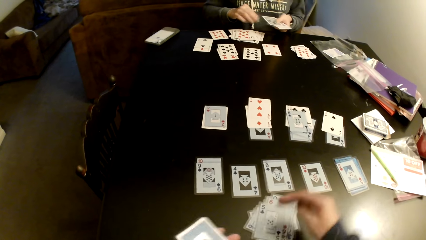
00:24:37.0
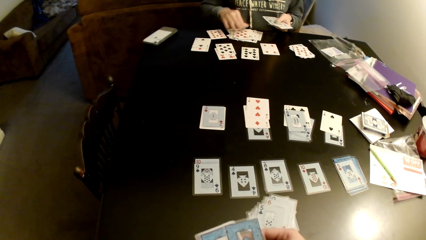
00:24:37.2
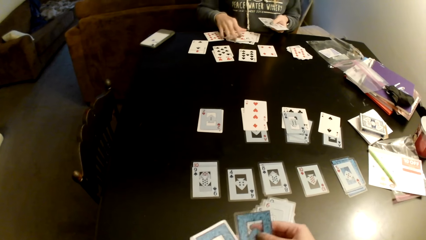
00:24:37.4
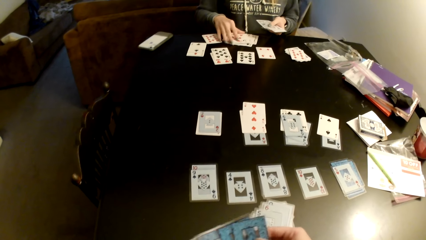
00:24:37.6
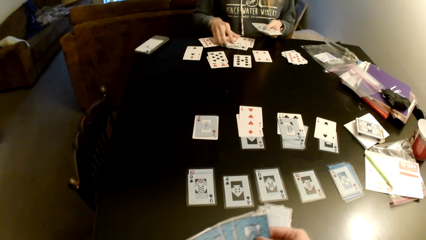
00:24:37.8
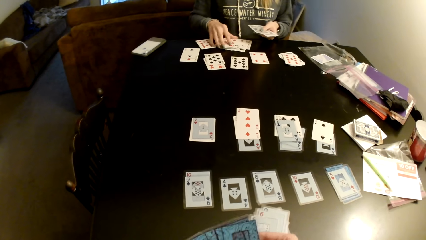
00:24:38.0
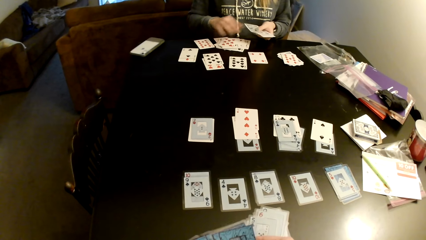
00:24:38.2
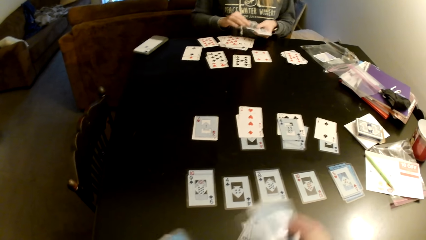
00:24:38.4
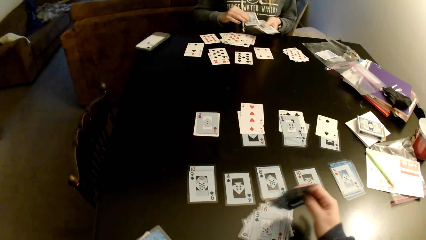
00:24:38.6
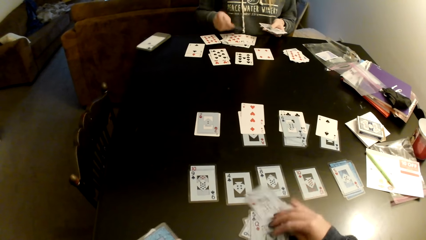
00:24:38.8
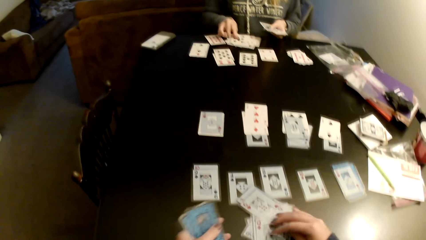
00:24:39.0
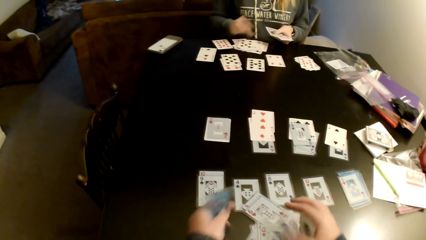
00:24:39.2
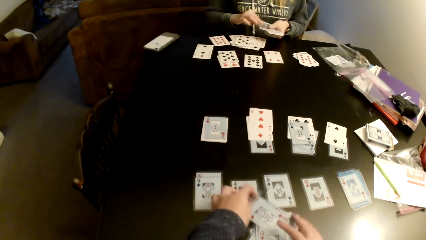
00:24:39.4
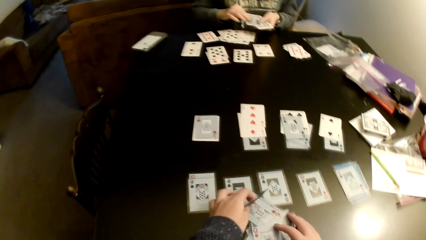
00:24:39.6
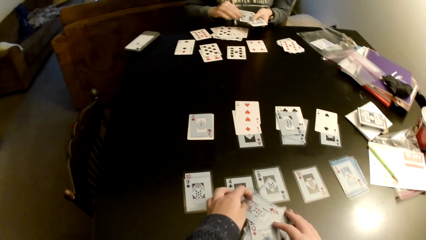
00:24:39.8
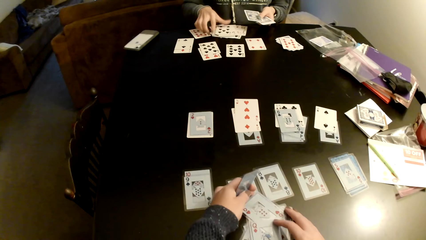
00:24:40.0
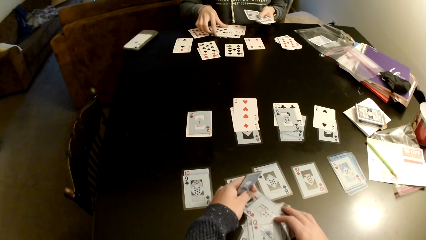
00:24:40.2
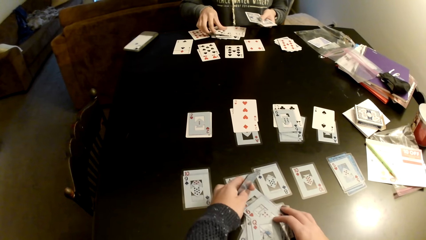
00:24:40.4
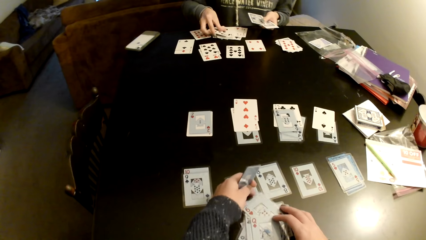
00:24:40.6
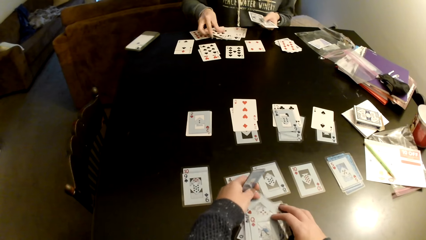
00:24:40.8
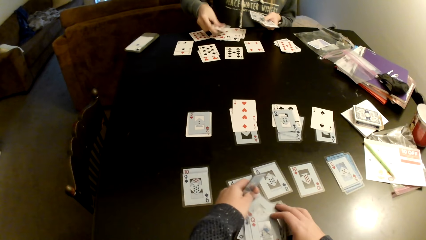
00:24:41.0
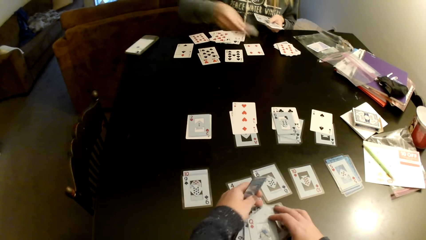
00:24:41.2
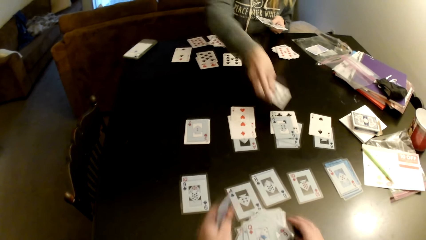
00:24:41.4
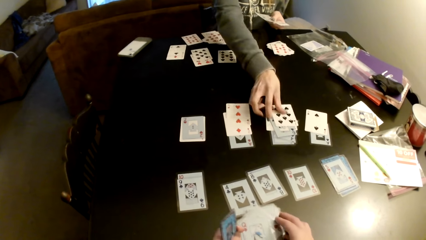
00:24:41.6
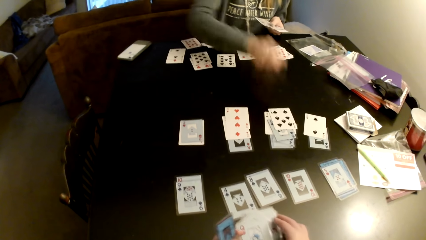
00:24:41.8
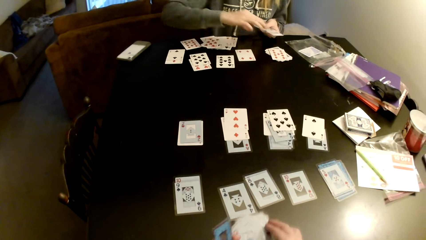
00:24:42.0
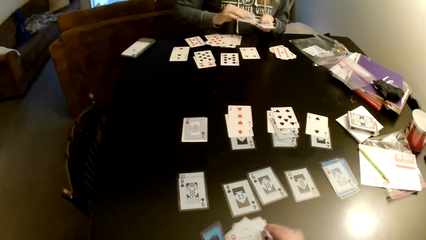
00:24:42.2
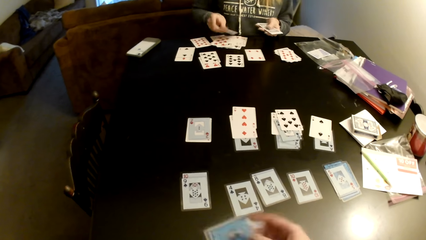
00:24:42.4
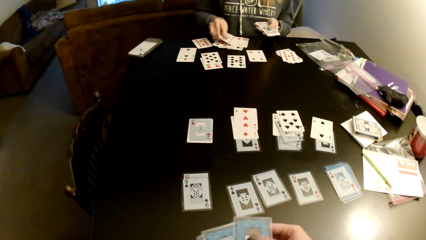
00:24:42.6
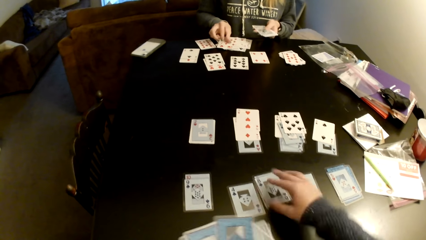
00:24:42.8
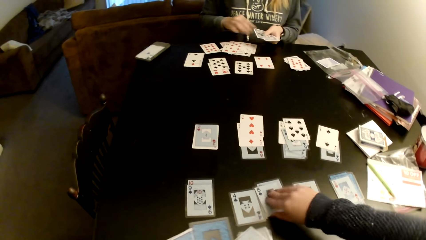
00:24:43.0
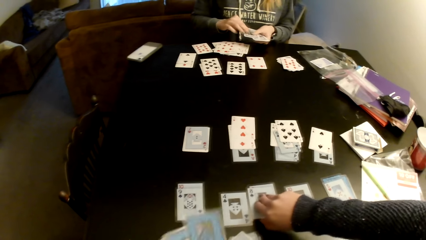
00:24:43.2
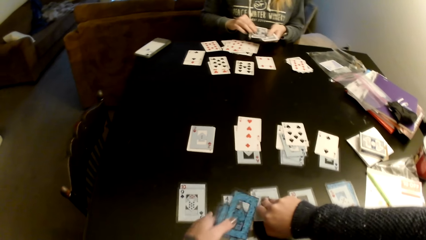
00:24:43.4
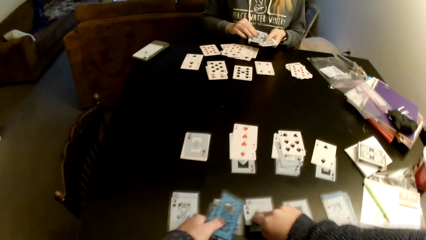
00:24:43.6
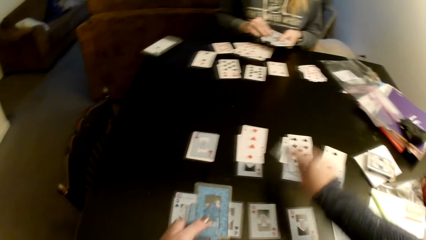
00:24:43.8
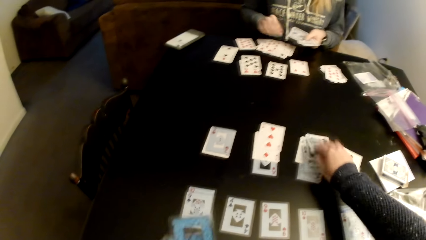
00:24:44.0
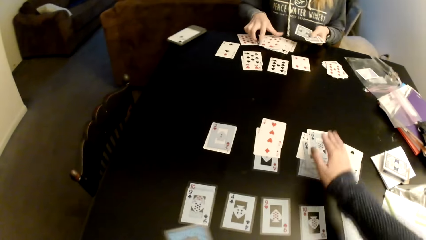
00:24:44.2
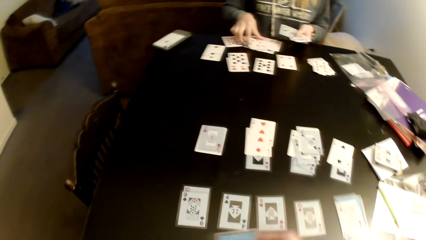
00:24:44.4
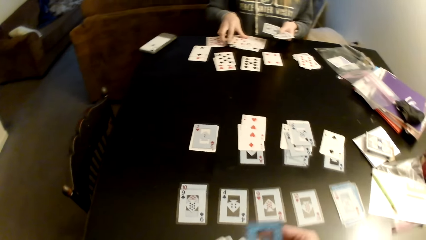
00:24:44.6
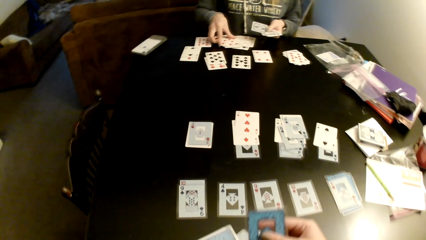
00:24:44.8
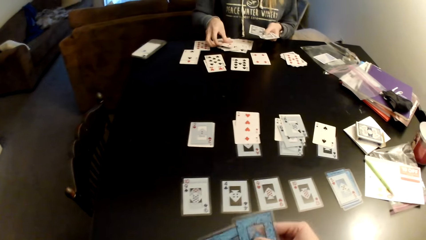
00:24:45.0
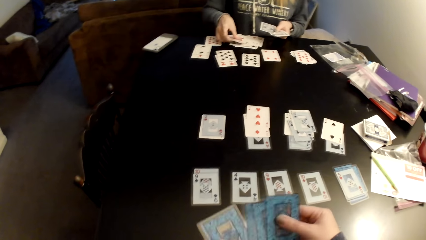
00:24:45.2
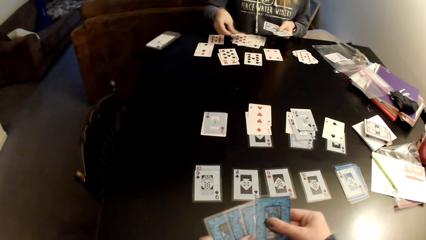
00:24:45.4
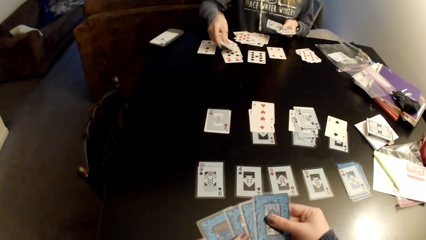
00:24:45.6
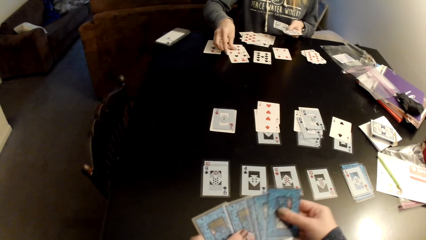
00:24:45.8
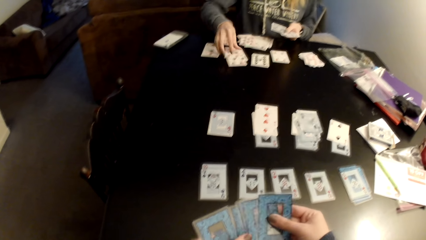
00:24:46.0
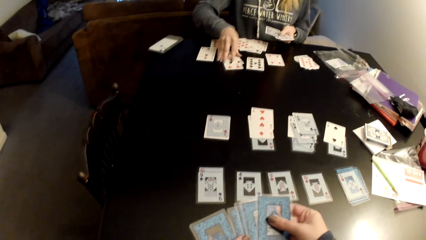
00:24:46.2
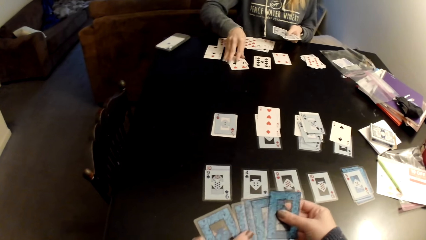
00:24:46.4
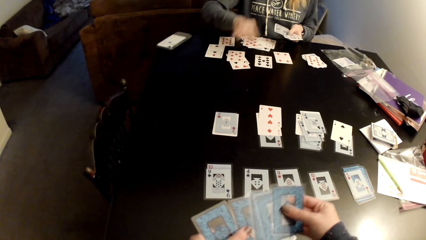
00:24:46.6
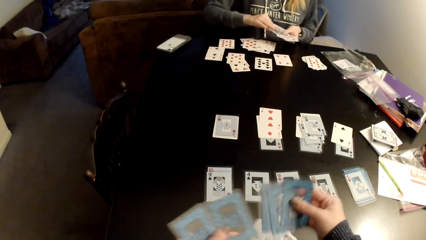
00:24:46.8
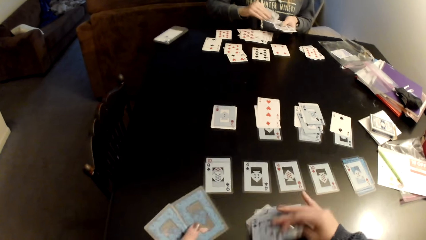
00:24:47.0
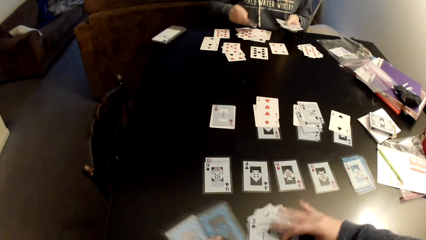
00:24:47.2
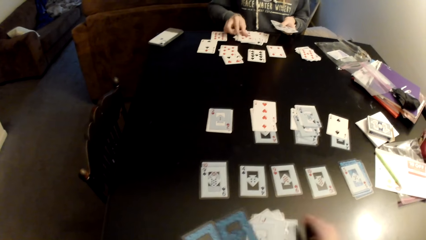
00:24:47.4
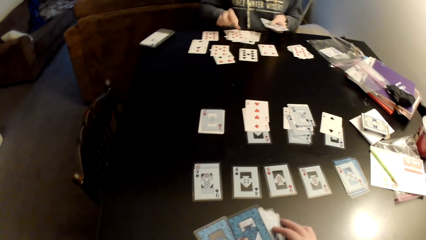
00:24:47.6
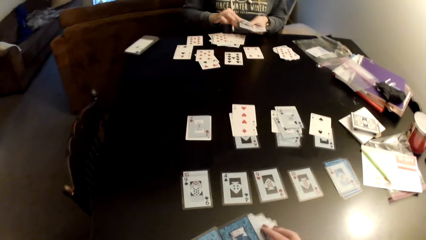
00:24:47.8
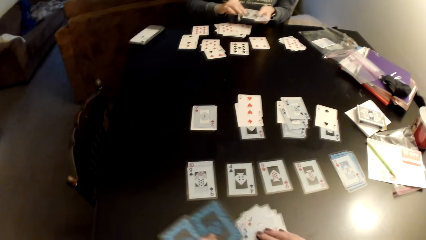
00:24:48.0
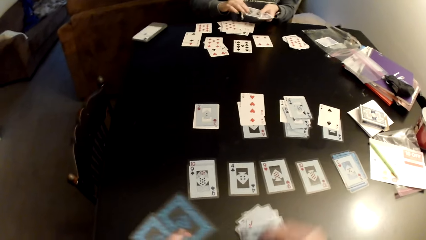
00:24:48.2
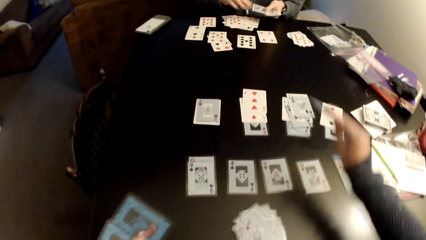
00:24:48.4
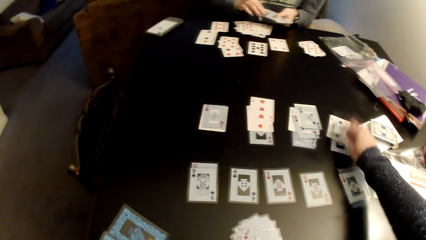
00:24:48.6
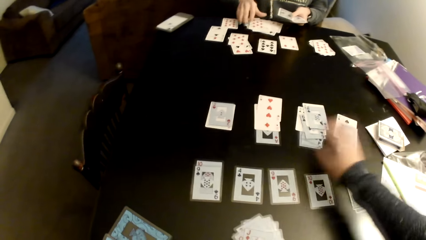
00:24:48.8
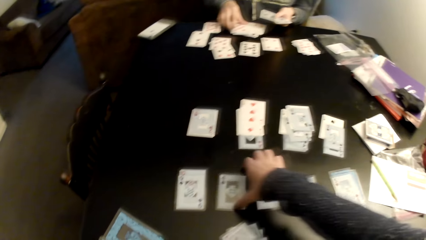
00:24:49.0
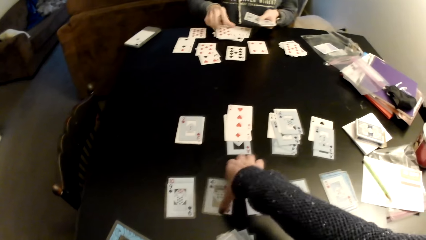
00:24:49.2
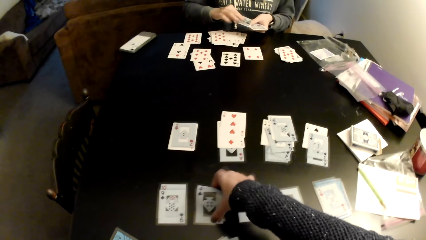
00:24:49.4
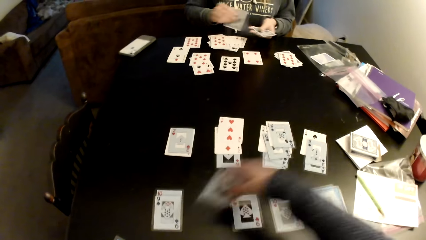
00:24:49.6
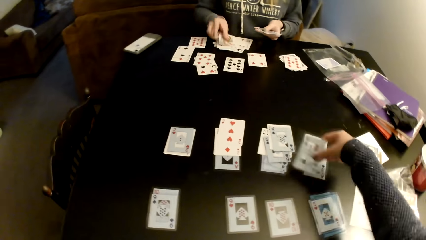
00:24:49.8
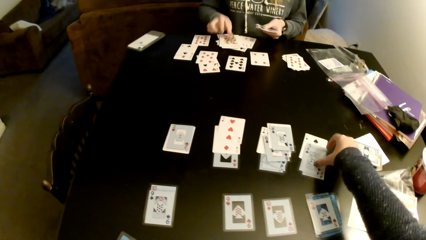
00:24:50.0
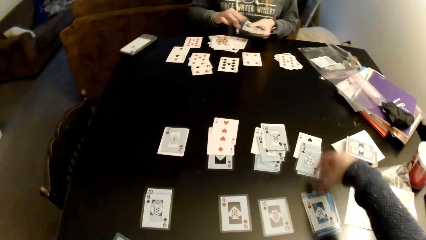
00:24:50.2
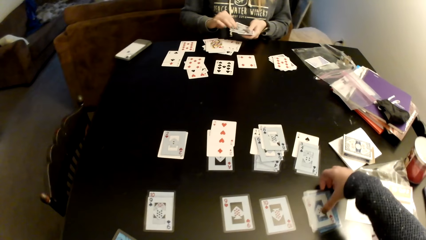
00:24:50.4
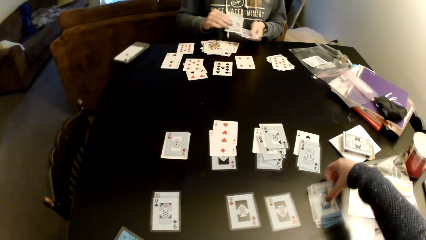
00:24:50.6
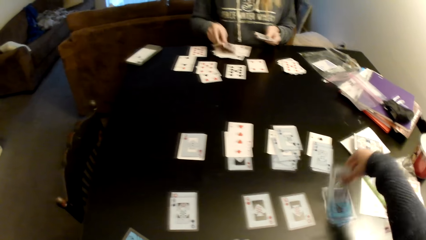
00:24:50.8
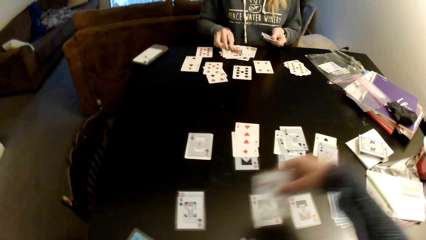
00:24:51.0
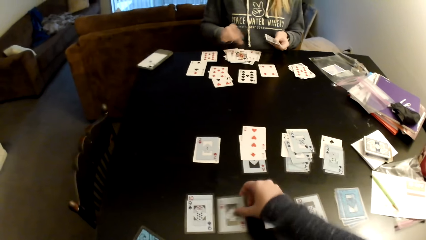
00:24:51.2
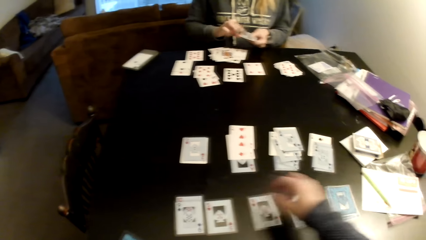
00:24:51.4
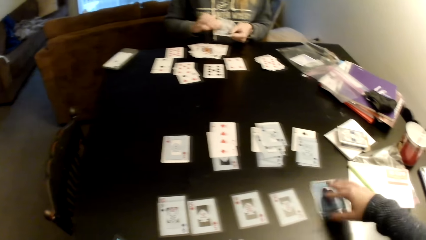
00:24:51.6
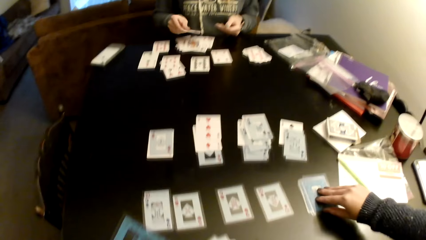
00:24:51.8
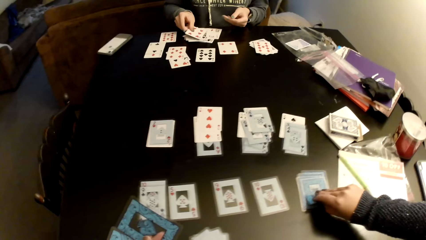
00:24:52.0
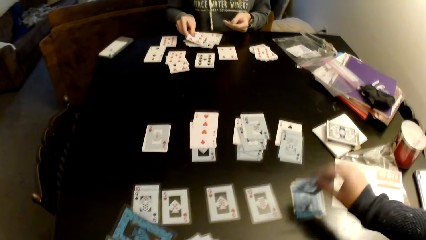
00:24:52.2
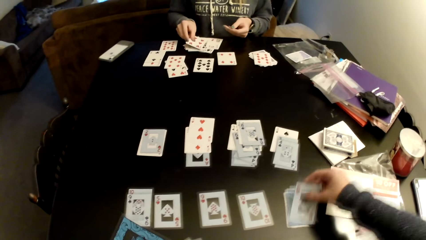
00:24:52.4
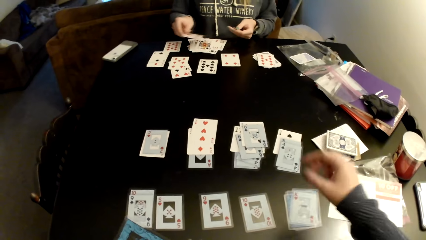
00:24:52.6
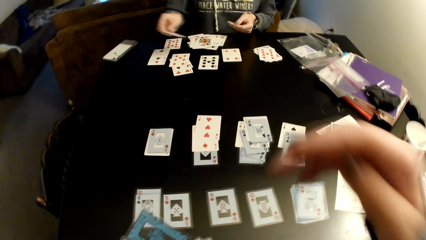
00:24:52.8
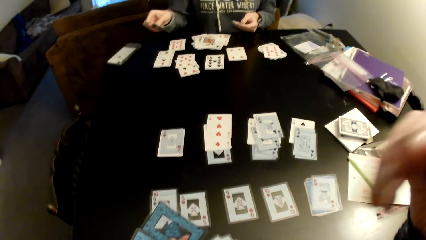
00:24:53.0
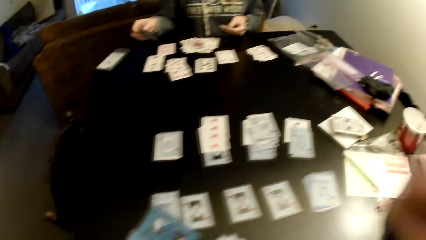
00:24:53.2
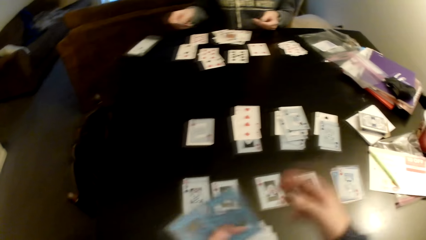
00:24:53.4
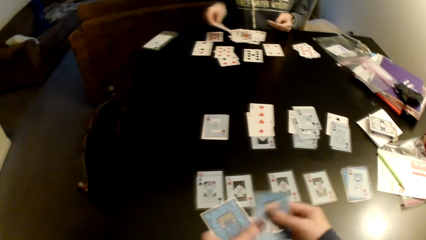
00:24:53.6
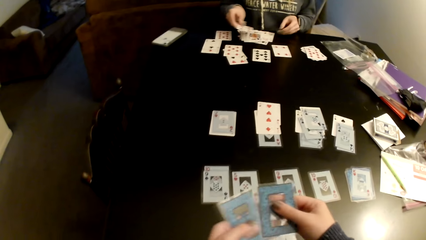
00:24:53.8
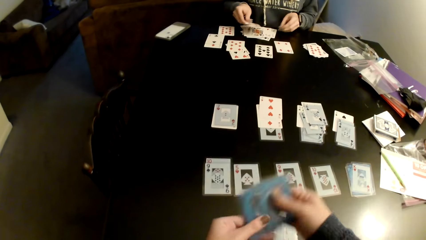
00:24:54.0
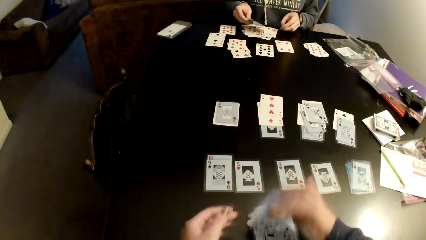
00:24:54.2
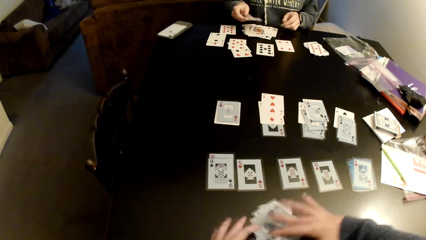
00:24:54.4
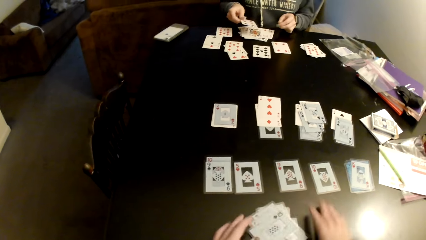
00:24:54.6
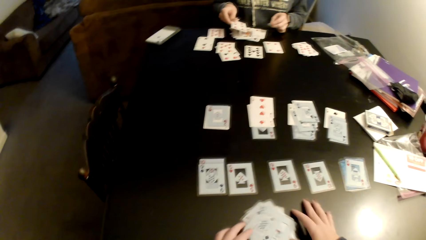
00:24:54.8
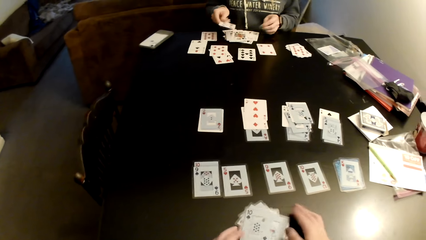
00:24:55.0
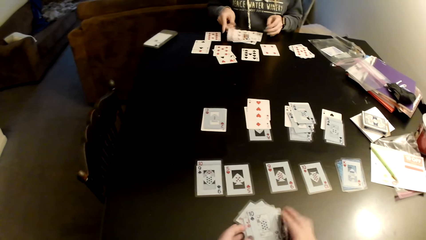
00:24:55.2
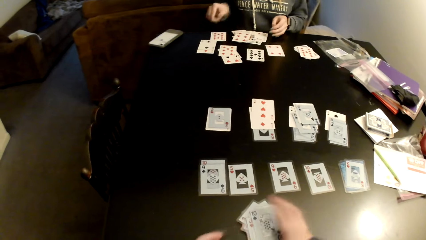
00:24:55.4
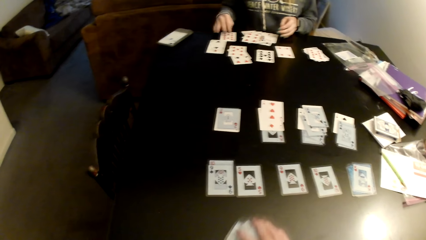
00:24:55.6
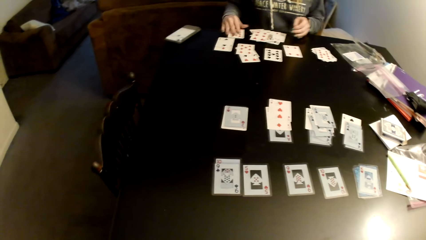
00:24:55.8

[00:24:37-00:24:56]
The camera wearer puts the card on a card. She picks up cards. She adjusts cards on a table. She puts the card on a card. She holds the cards with both hands. A woman picks up a card and puts the card on a card. The camera wearer puts cards on the table. She picks up a card and puts the card on a card. The woman picks up a card, puts the card on a card, and sorts cards on the table. The camera wearer picks up cards and puts the cards on cards. The woman distributes cards on the table. The camera wearer picks up a card and puts the card on a card. She adjusts cards on the table. She picks up cards and puts the cards on a card. She picks up a card and puts the card on the table. She moves cards on the table. She picks up a card, flips the card on the table, and puts the card on a card. She holds the camera. She pulls her hand off the camera. She picks up a card and puts the cards on a card. The woman puts the card on a card. The camera wearer picks up the cards.
